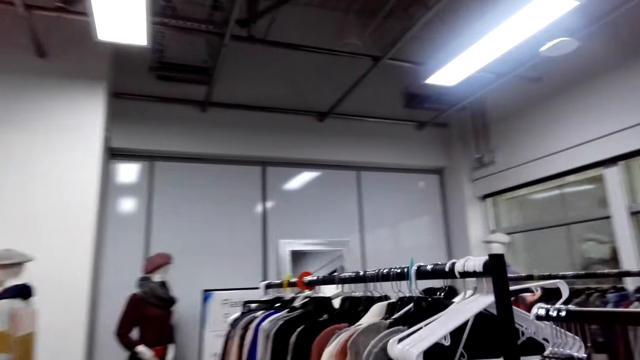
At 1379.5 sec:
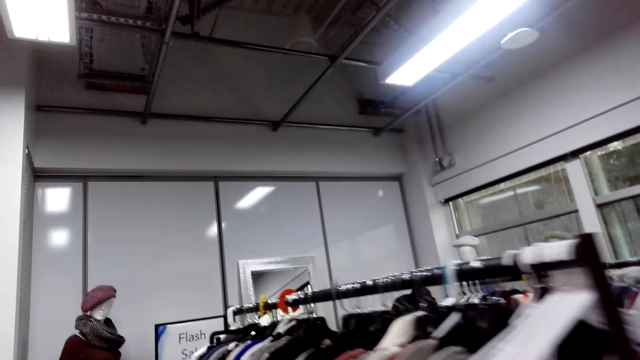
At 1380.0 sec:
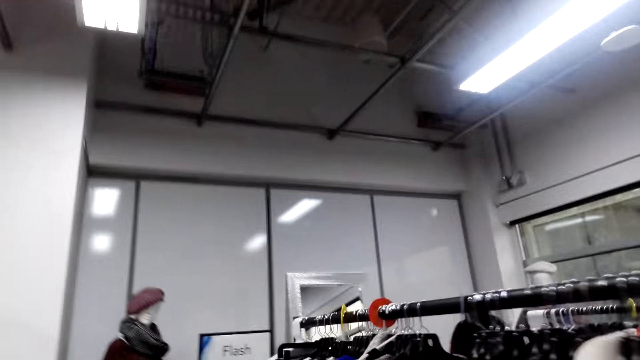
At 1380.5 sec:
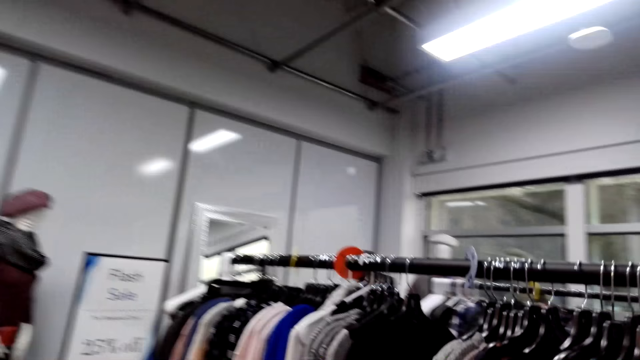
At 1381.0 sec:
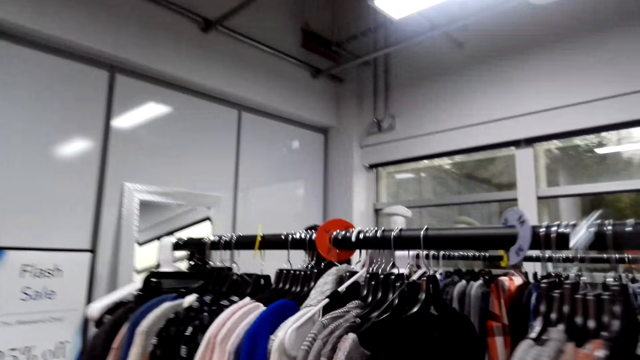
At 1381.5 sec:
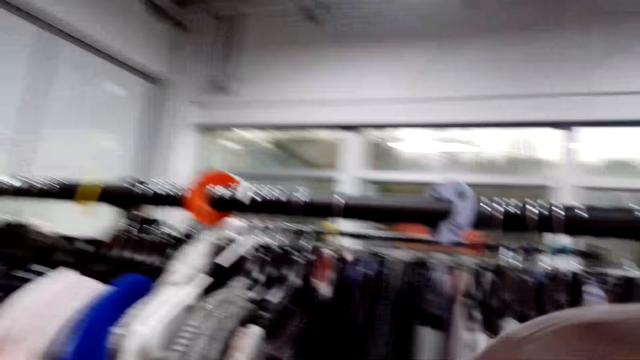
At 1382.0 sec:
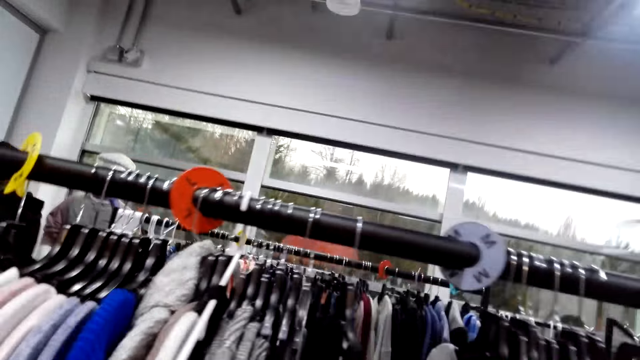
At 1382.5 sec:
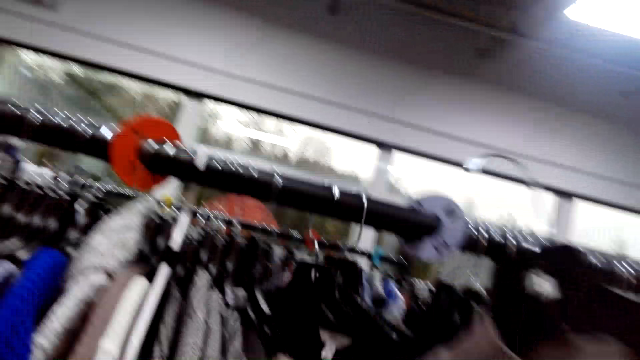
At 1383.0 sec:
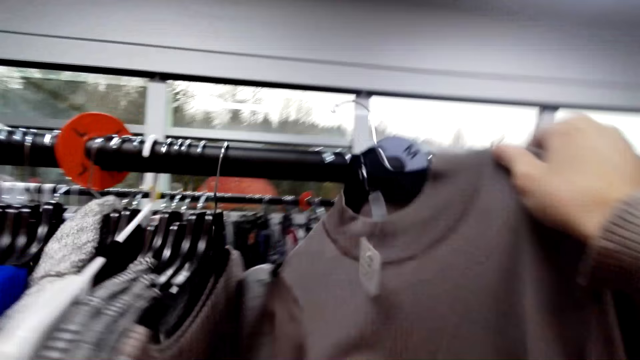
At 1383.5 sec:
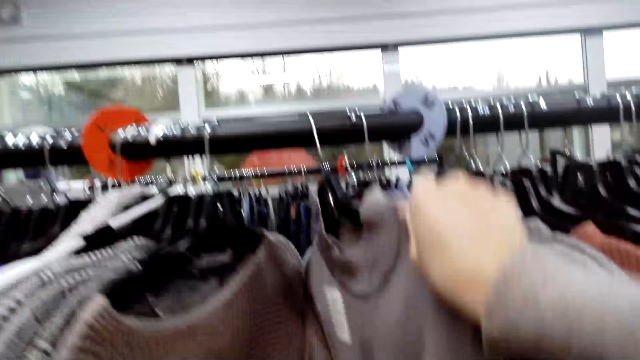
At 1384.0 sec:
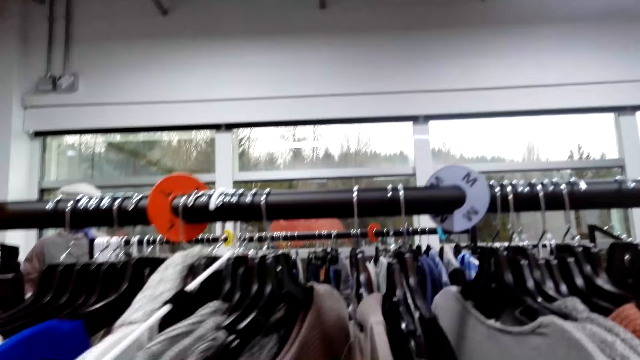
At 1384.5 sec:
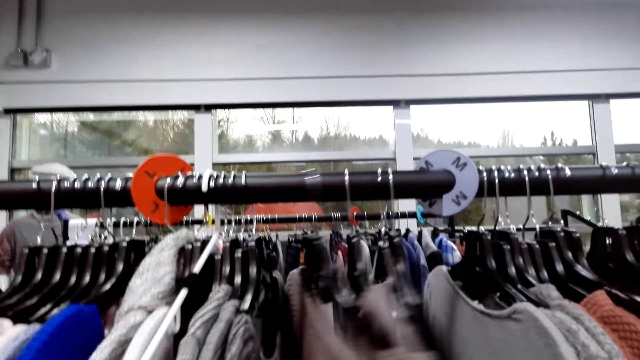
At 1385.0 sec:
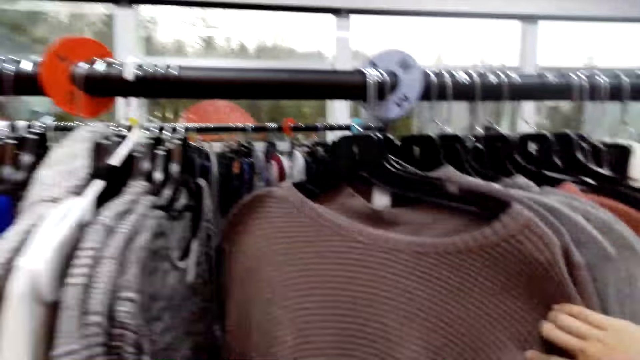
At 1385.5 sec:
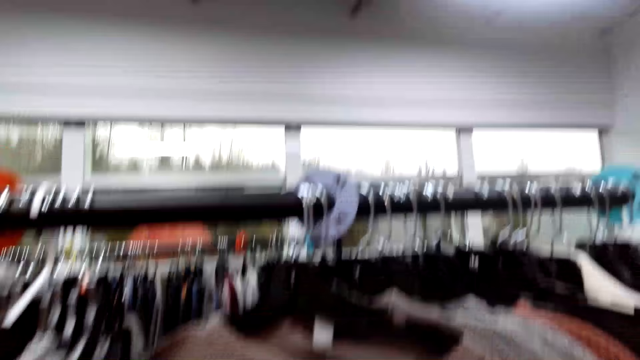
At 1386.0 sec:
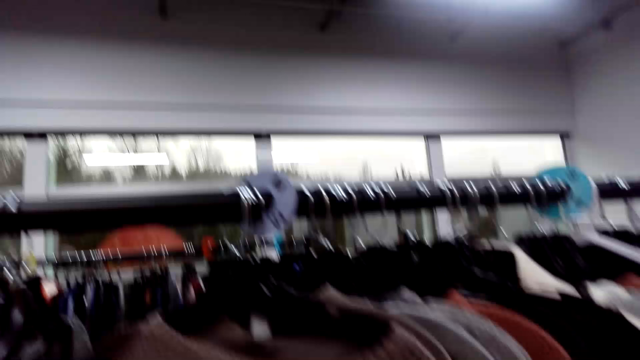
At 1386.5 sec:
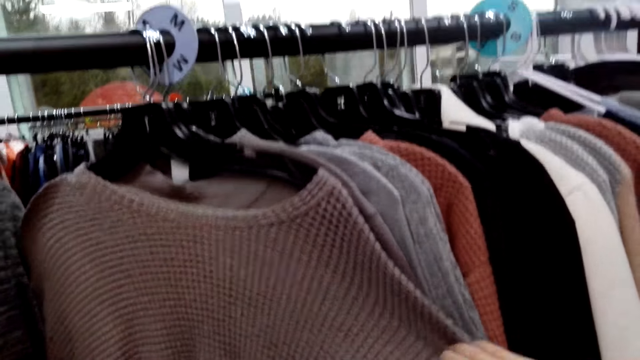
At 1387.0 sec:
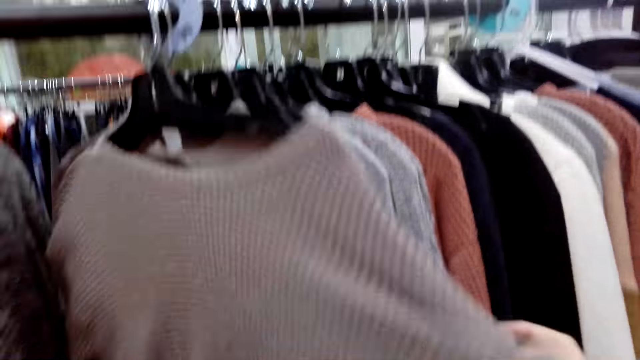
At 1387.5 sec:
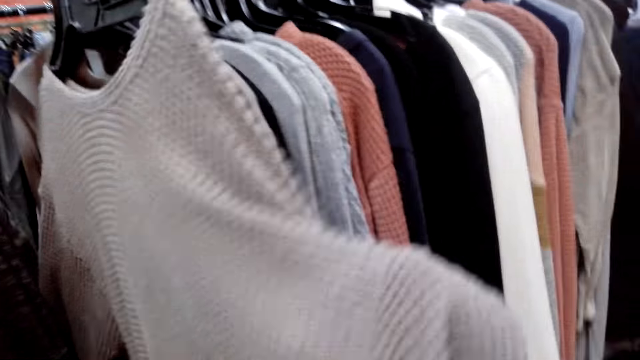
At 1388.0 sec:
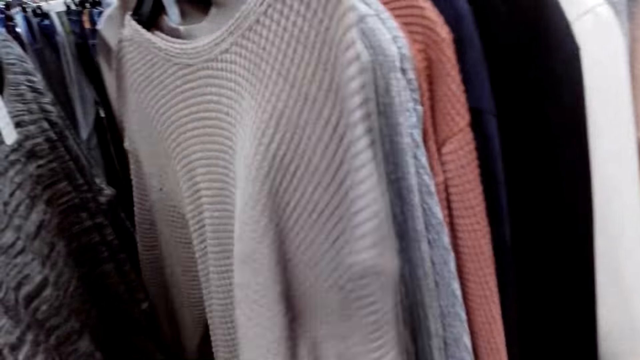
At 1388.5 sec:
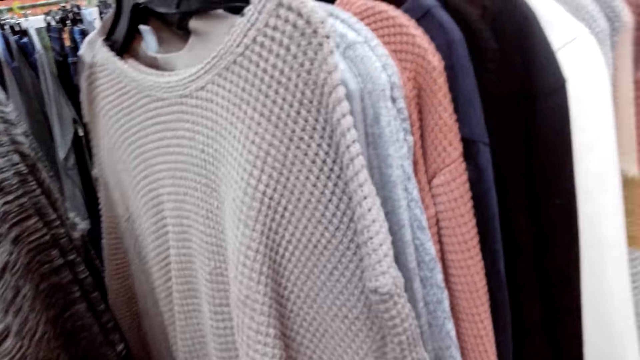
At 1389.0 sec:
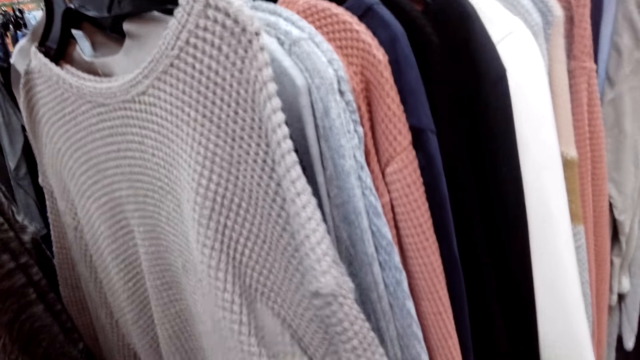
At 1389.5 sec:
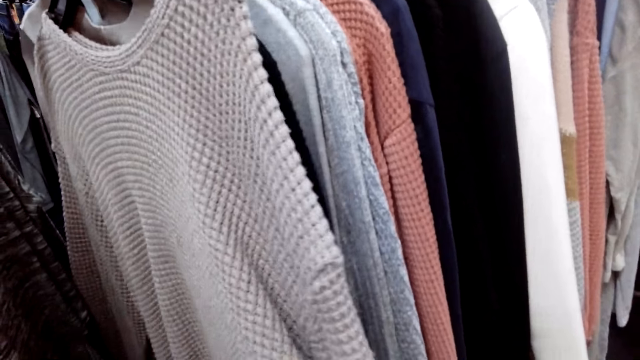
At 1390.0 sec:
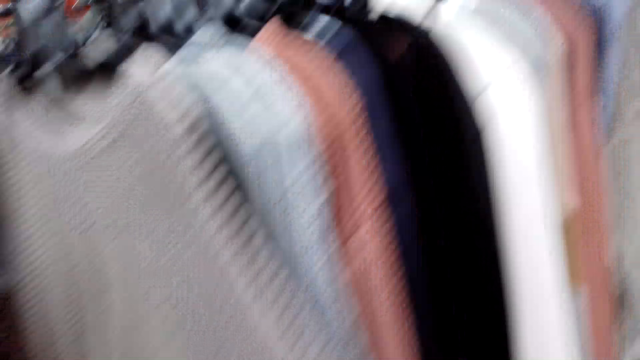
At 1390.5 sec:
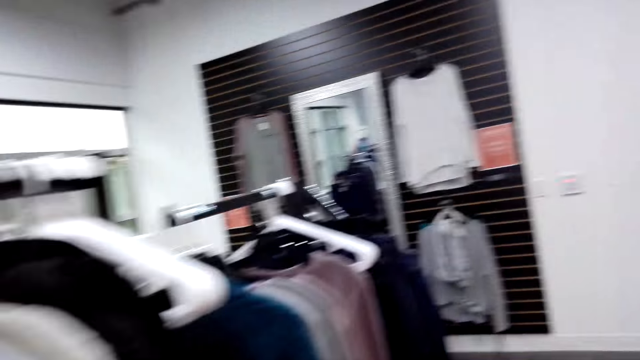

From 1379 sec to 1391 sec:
The camera wearer touches the clothes on the cloth line.

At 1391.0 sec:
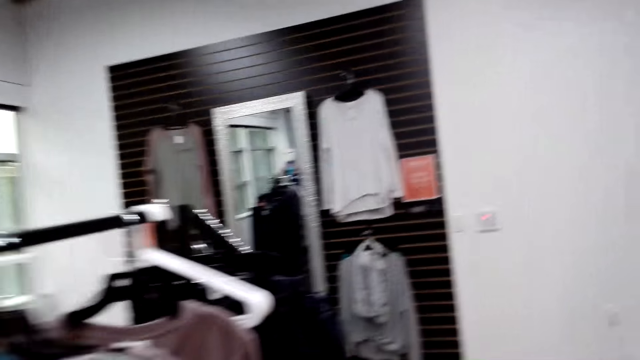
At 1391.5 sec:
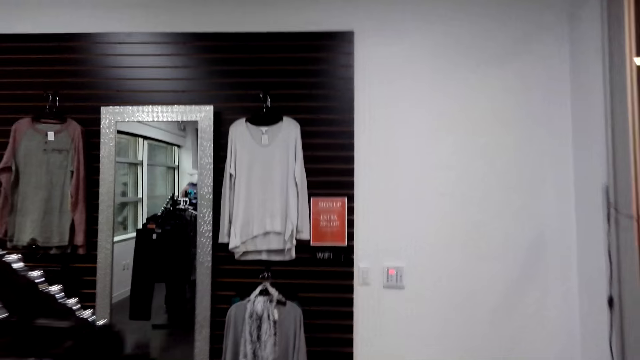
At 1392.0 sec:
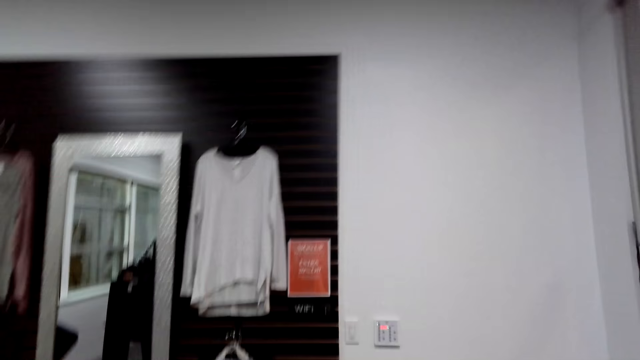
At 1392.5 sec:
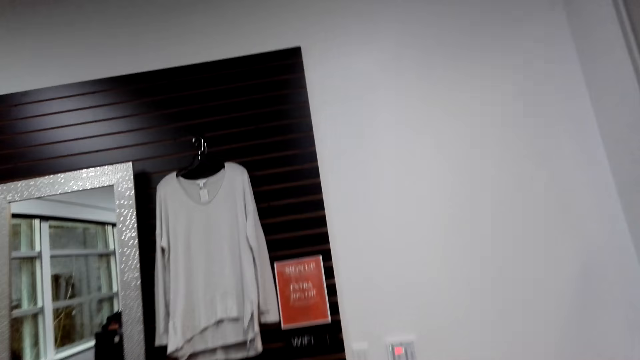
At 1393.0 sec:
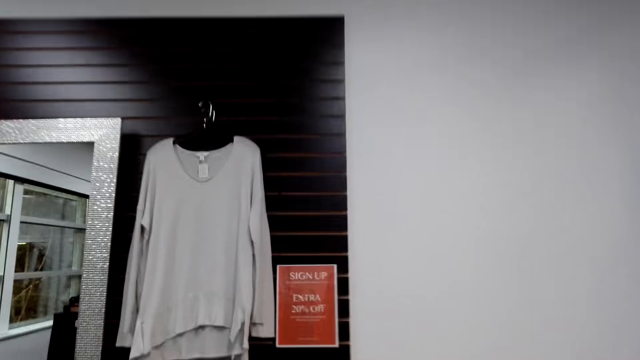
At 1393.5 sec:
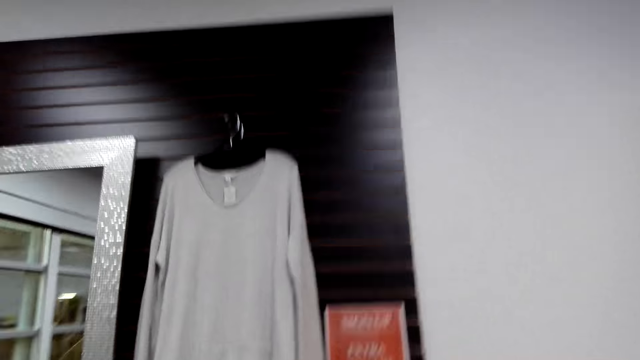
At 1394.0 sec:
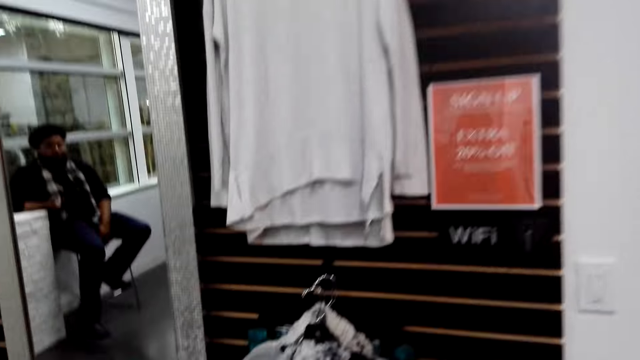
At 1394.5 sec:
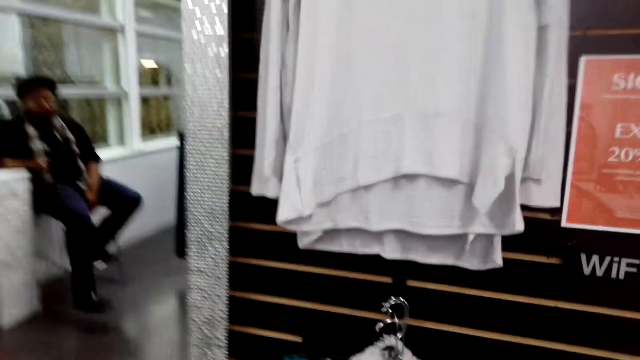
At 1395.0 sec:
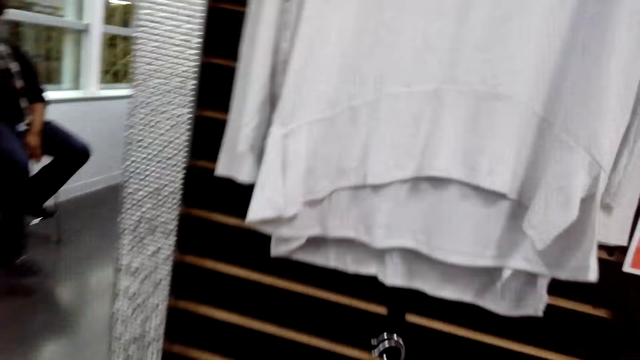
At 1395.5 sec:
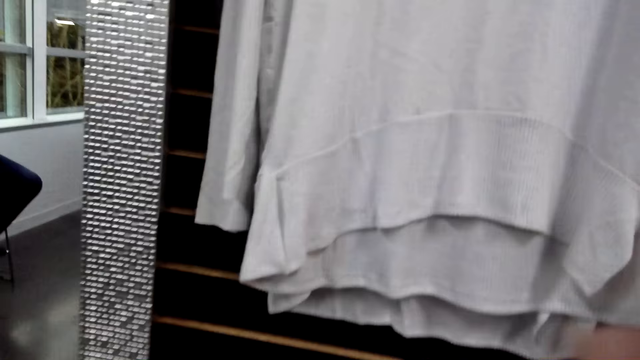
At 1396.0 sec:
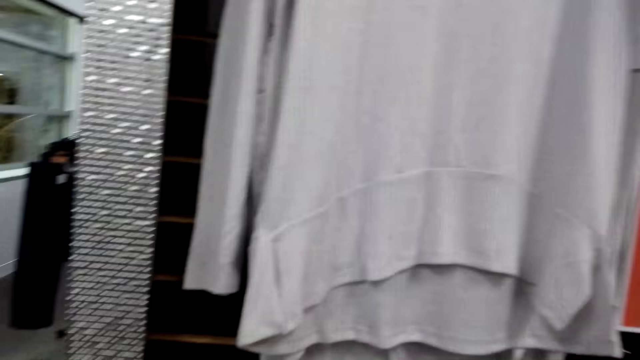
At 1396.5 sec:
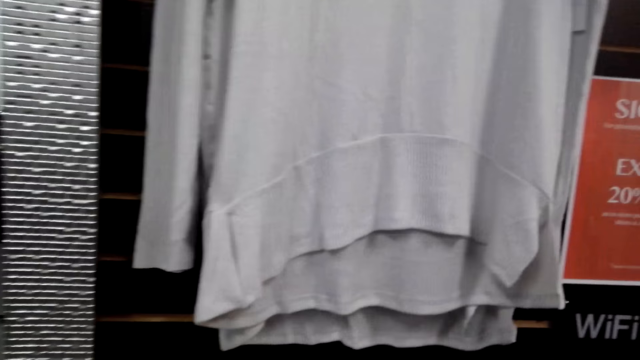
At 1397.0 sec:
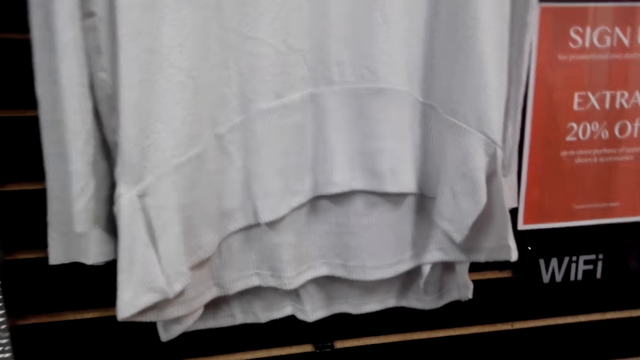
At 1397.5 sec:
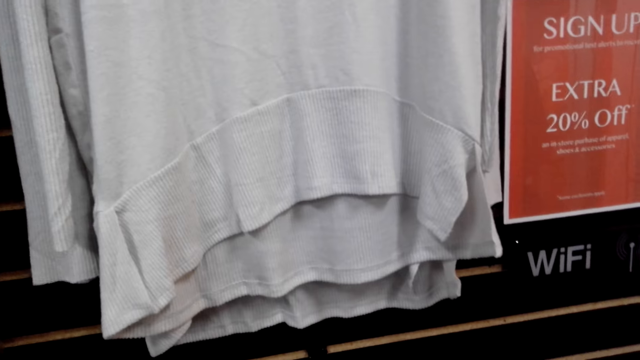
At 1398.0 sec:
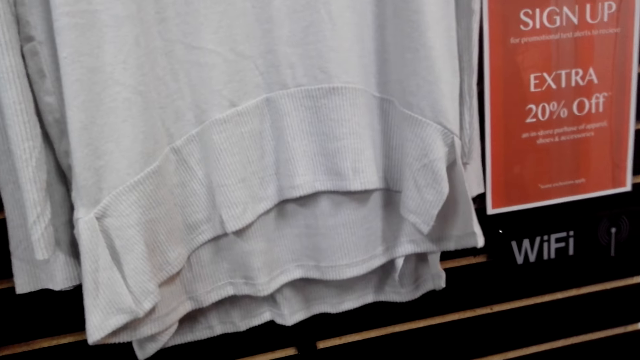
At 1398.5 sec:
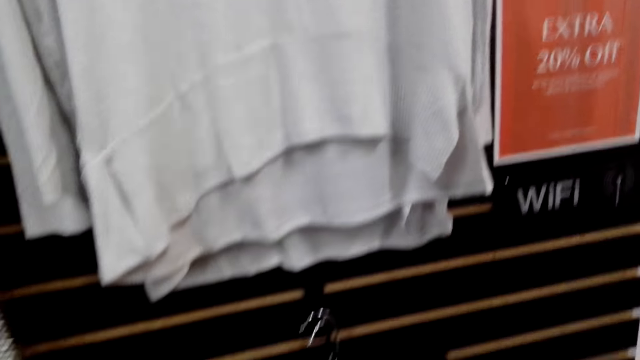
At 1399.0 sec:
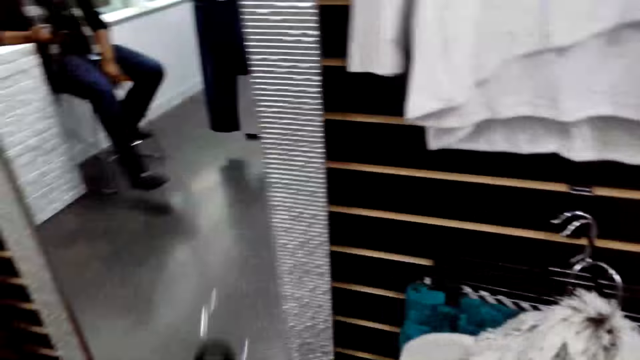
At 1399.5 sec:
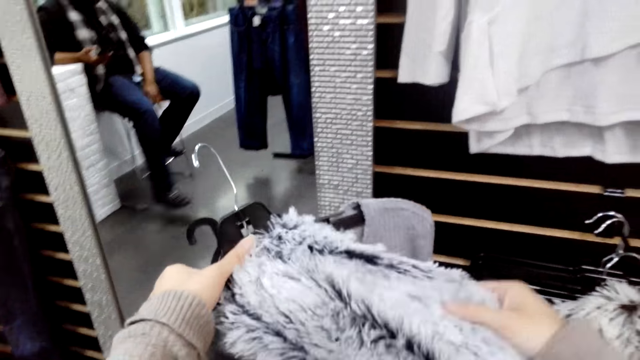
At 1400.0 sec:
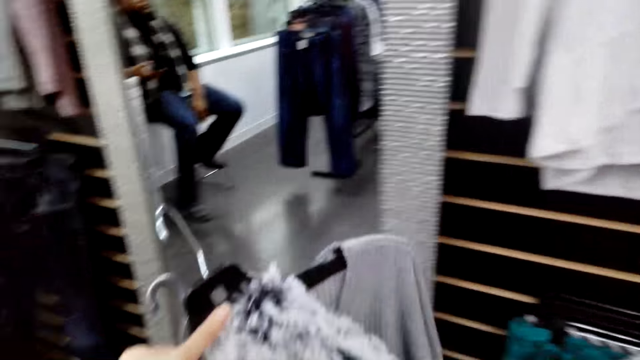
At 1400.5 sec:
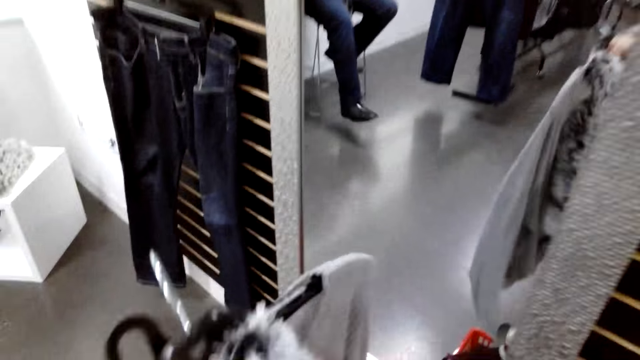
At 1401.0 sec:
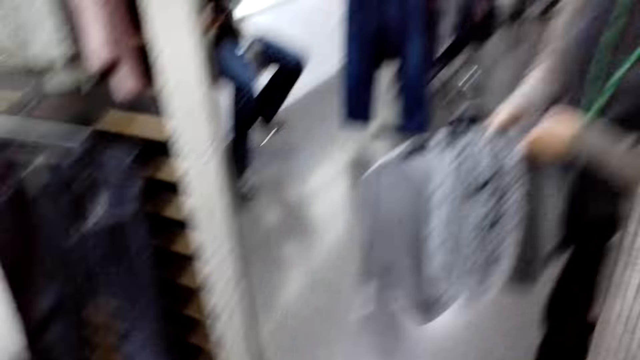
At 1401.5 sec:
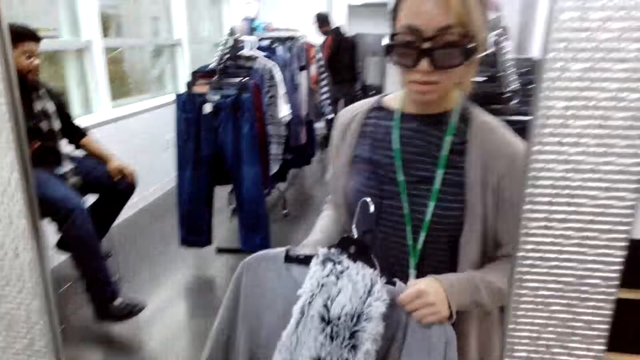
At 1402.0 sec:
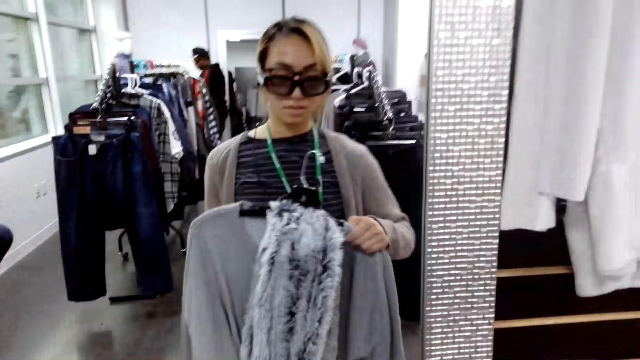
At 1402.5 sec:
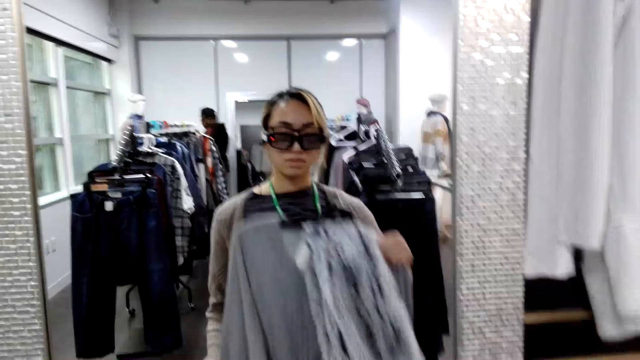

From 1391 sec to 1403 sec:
The camera wearer picks another cloth.
